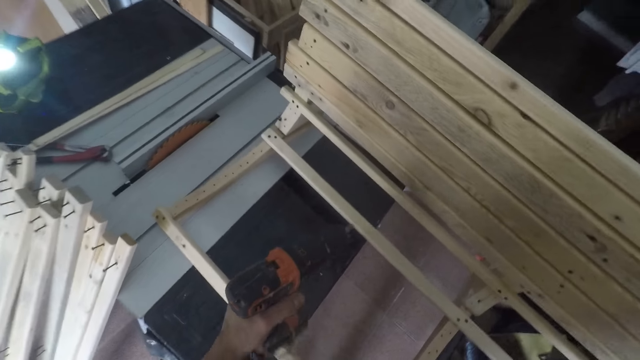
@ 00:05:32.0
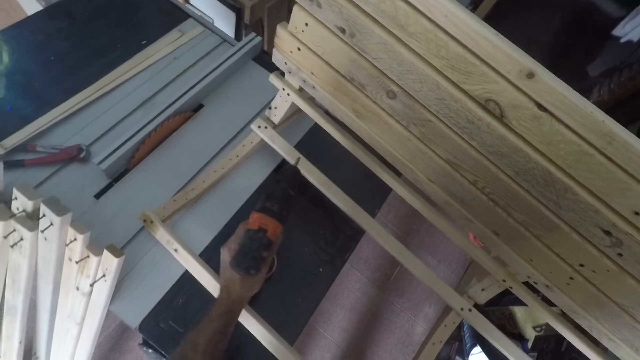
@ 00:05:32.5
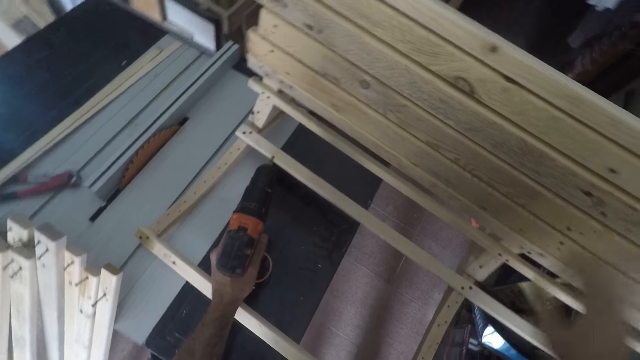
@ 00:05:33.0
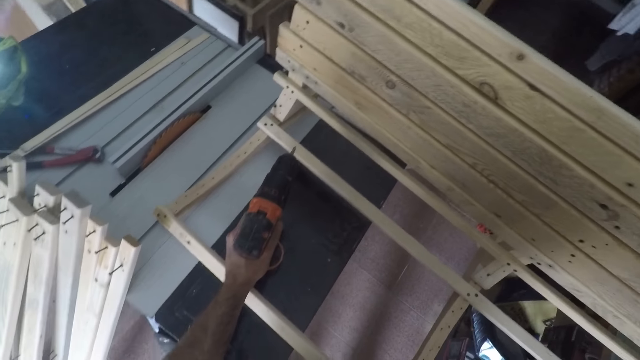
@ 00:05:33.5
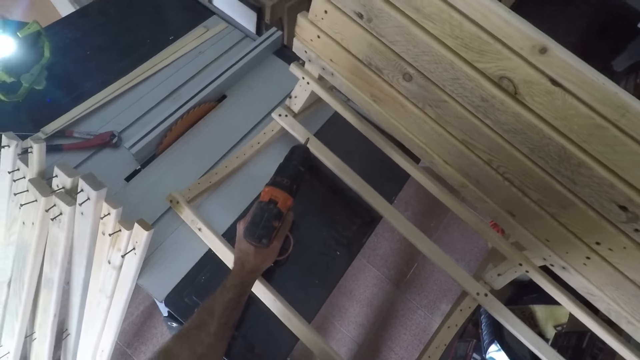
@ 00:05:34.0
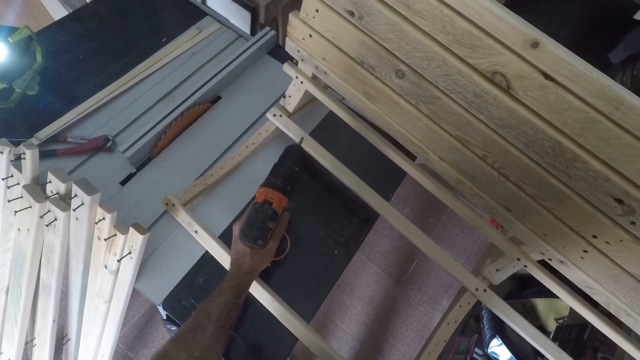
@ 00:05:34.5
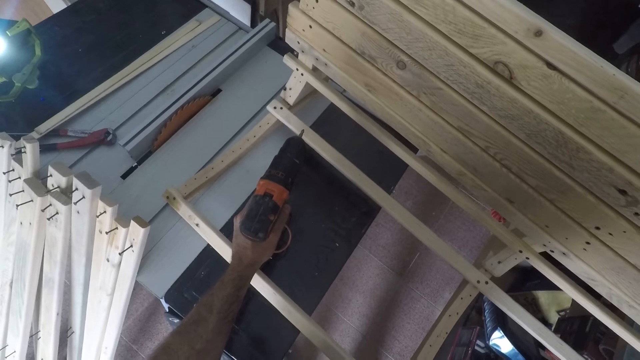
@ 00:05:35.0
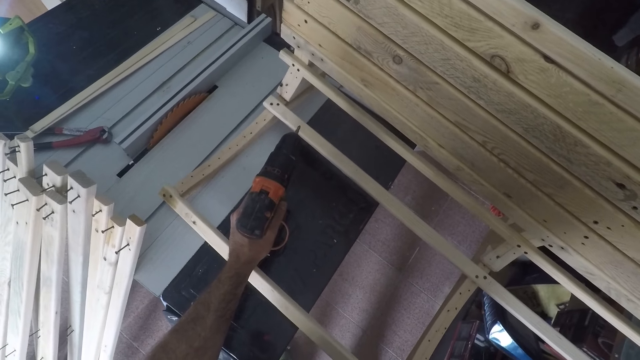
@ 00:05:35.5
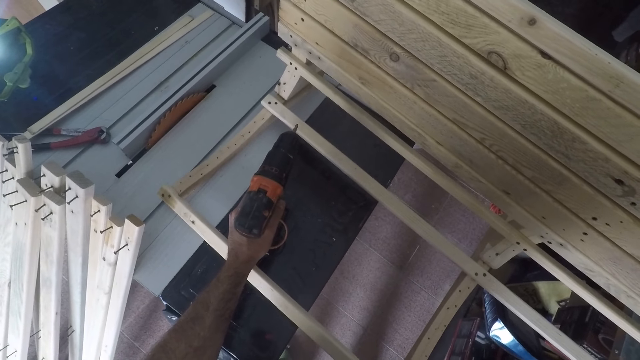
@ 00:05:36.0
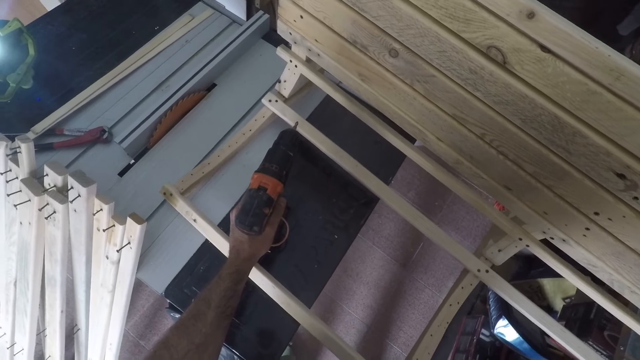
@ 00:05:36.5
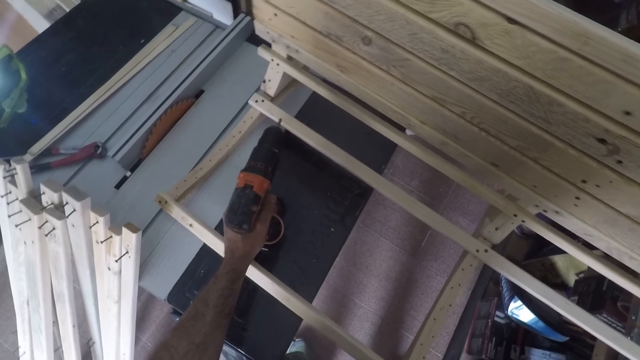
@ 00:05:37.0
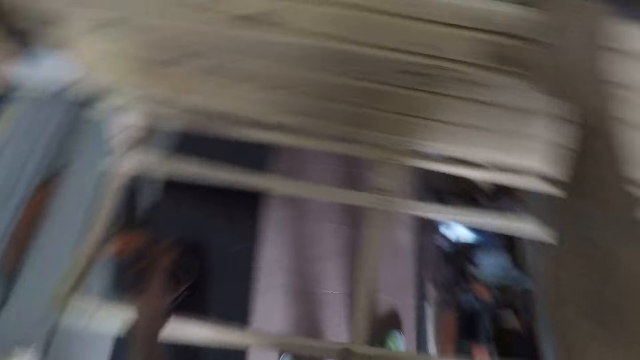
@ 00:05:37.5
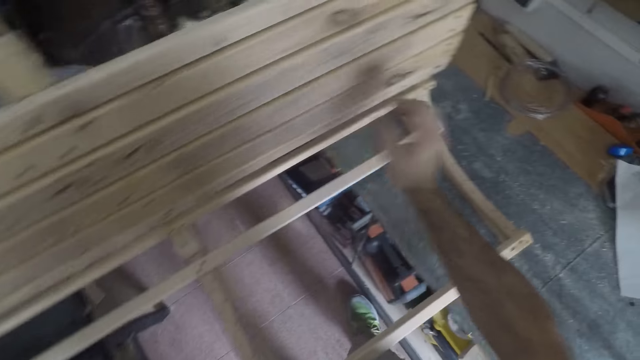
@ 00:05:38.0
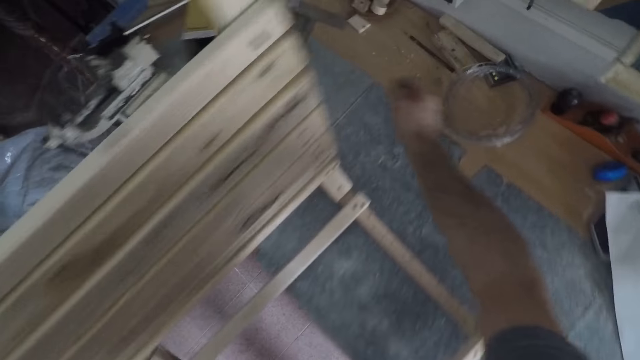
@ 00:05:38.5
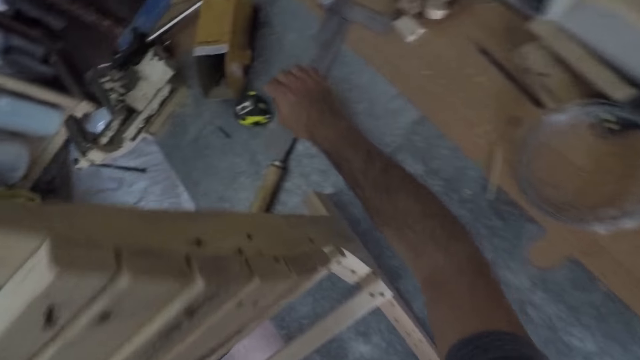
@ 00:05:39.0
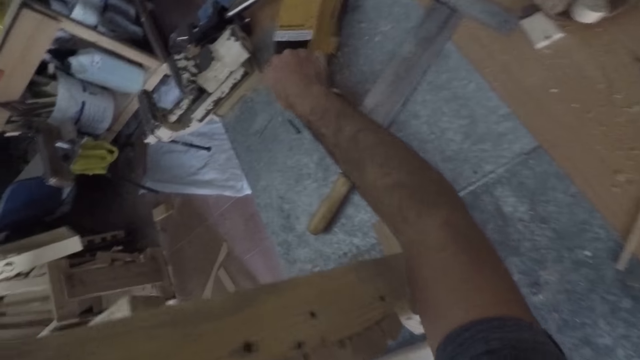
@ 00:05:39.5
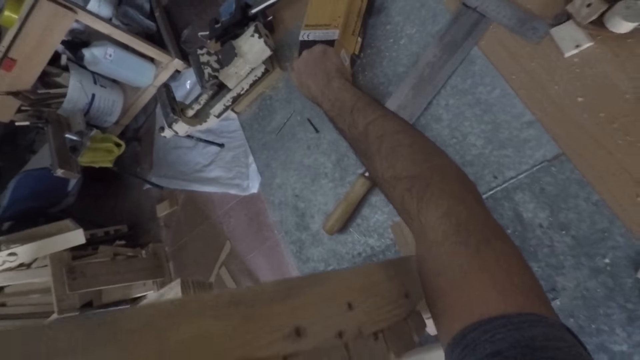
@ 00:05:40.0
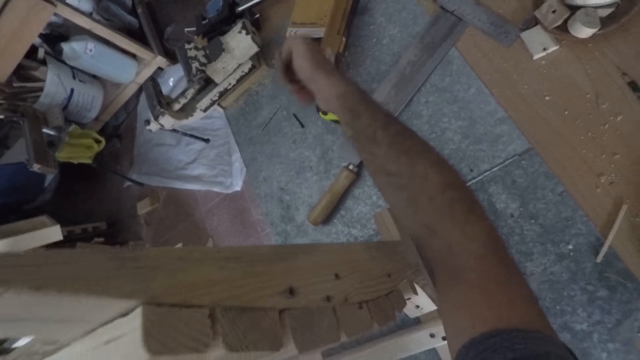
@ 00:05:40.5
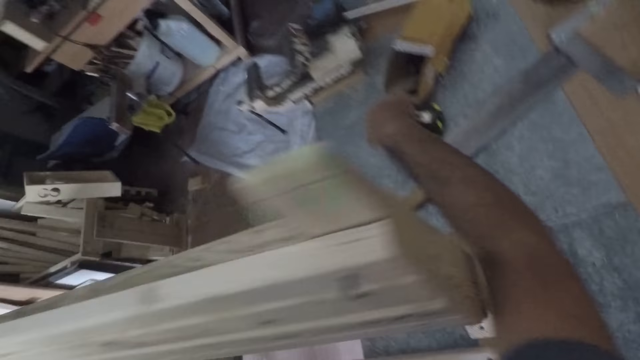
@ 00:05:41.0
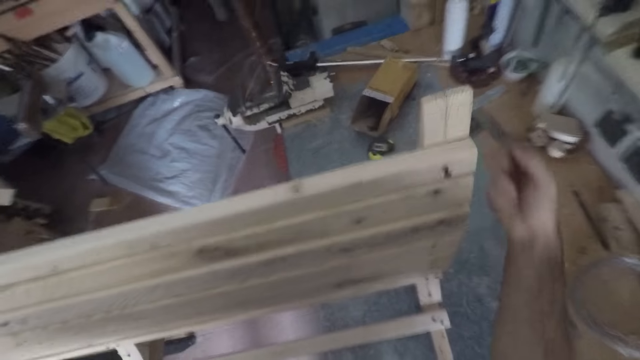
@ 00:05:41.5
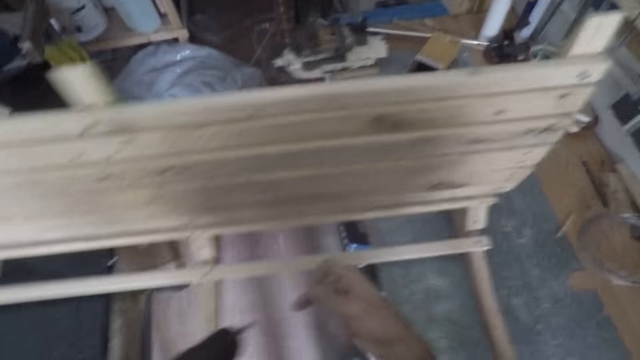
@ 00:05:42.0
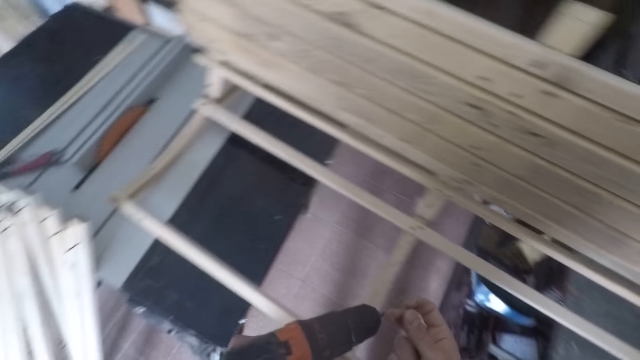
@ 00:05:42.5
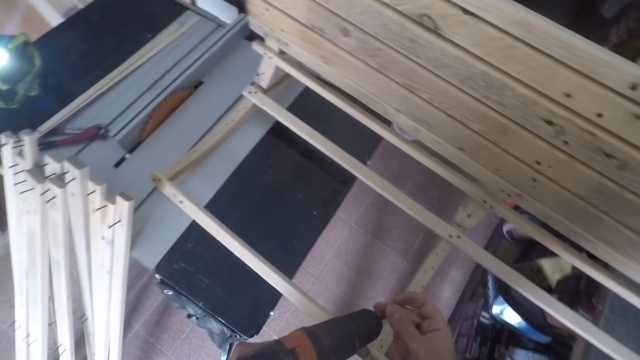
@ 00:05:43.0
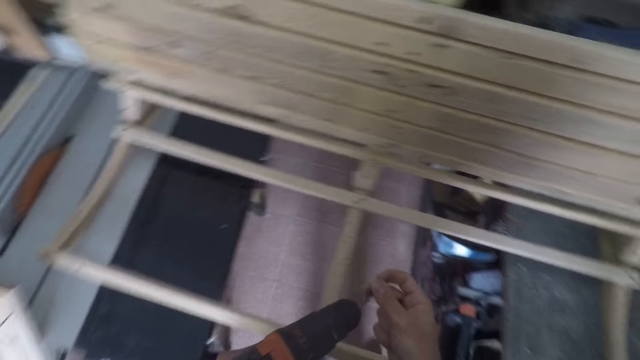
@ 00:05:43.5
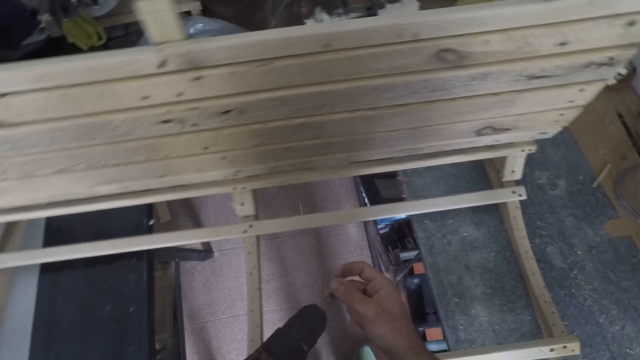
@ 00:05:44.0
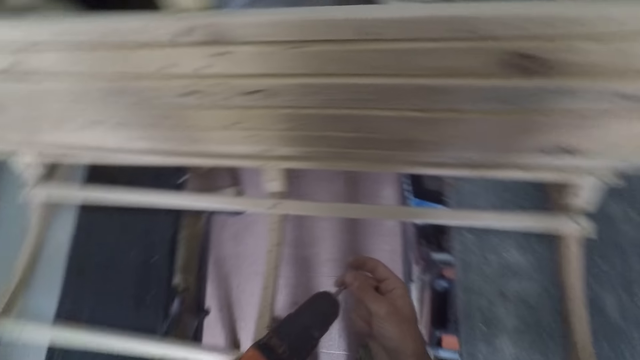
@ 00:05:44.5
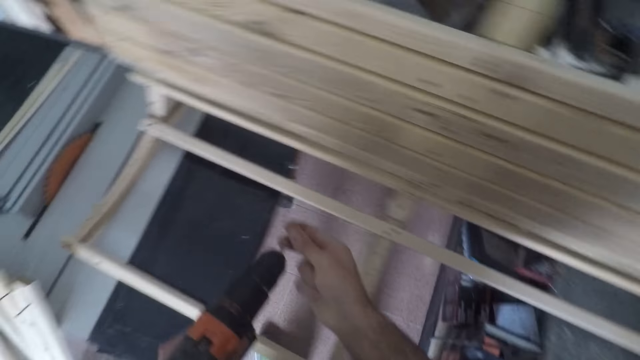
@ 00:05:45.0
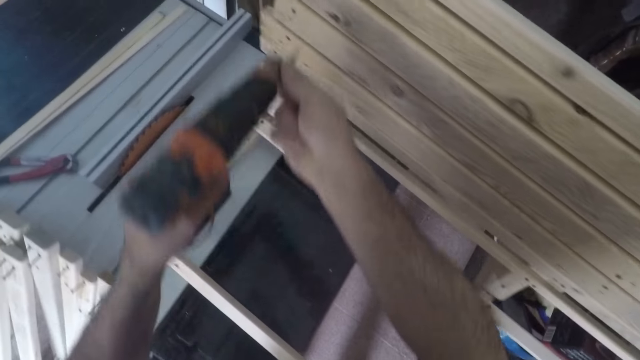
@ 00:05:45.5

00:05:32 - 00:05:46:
The camera wearer places his hand on the table saw. He places the nail remover on the workbench. He places his hand on the wood. He lets go of the wood. He moves his hand towards the table. He picks out nails from the pack on the workbench. He moves his hand away from the table. He fixes the nail to the nail remover.

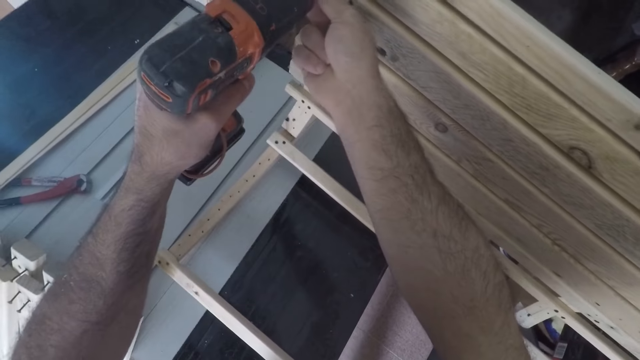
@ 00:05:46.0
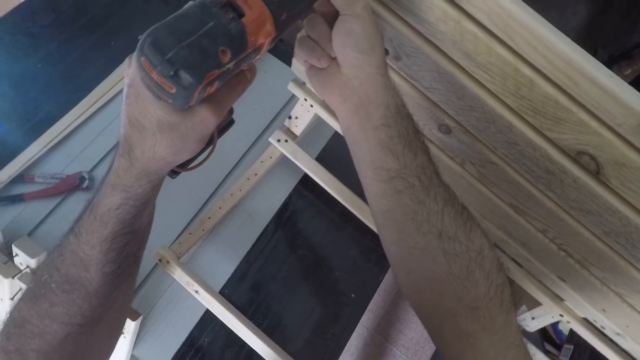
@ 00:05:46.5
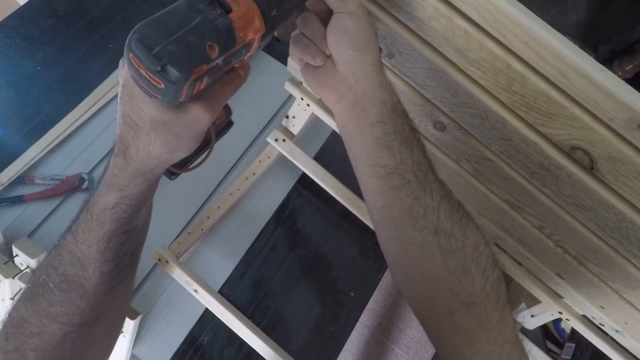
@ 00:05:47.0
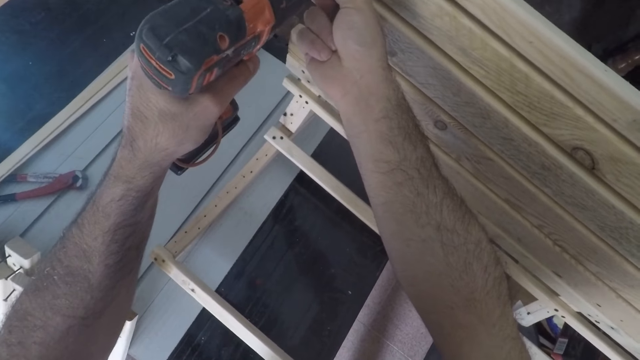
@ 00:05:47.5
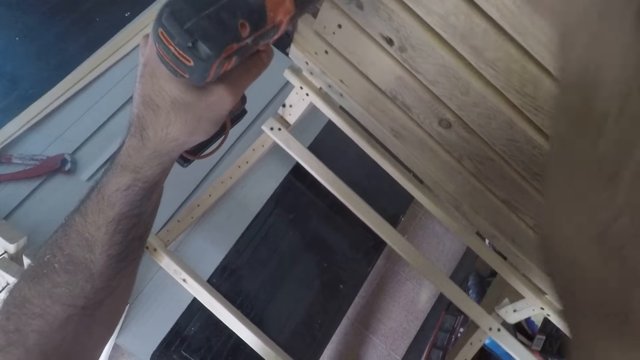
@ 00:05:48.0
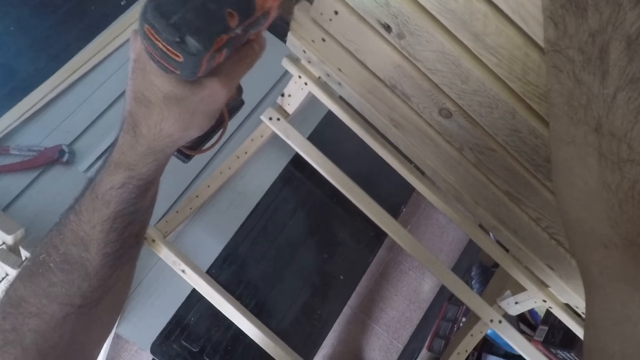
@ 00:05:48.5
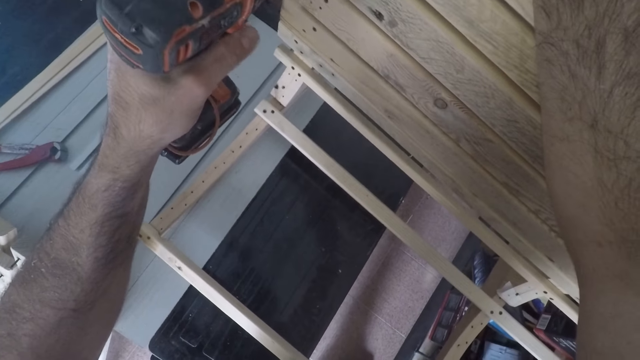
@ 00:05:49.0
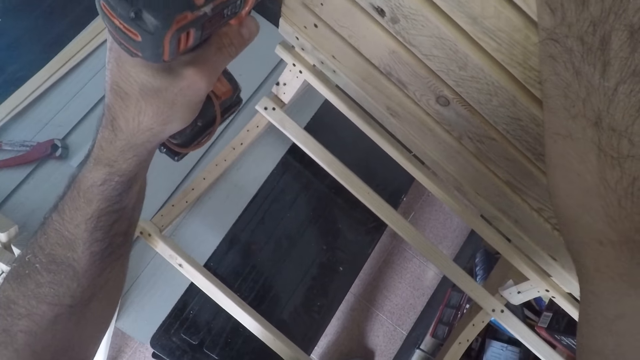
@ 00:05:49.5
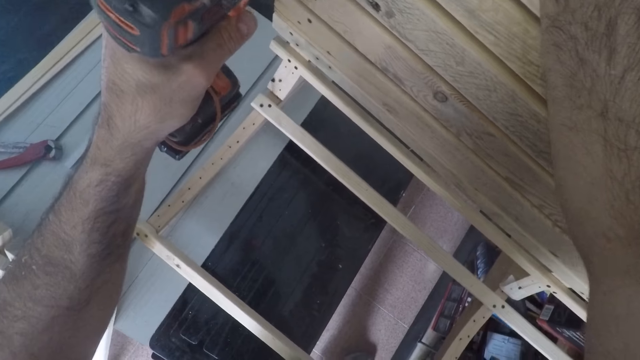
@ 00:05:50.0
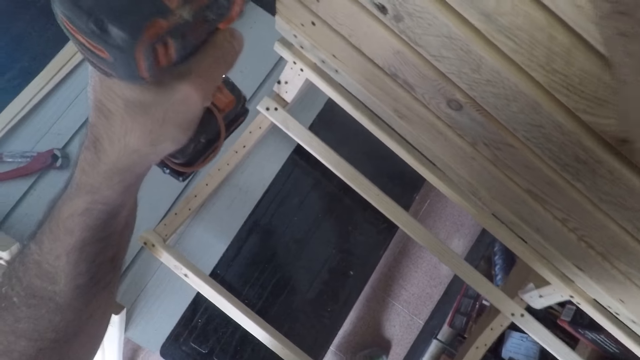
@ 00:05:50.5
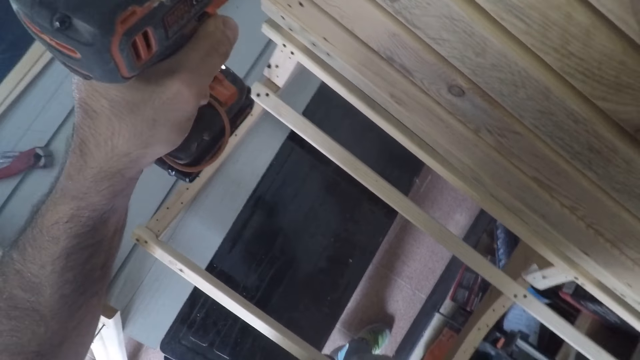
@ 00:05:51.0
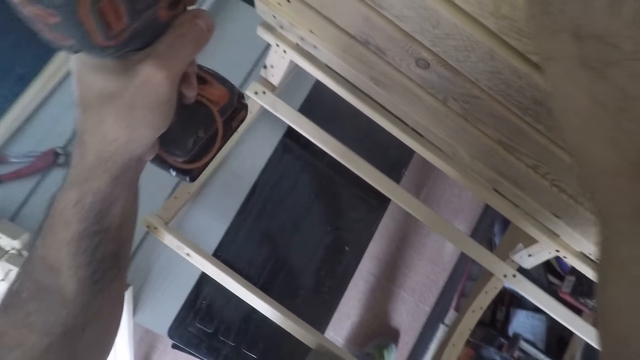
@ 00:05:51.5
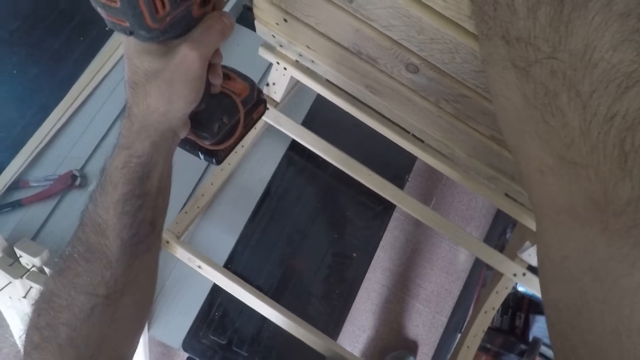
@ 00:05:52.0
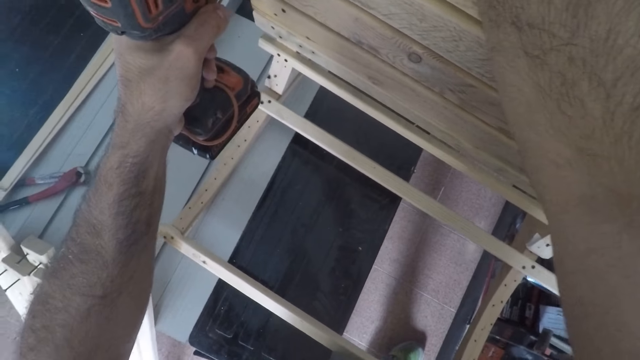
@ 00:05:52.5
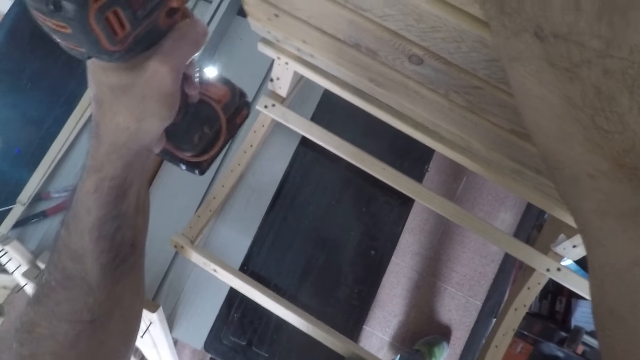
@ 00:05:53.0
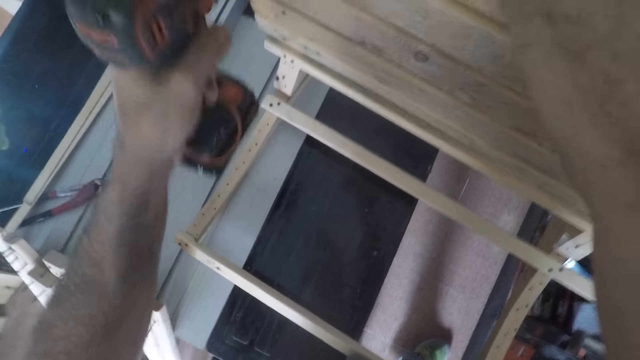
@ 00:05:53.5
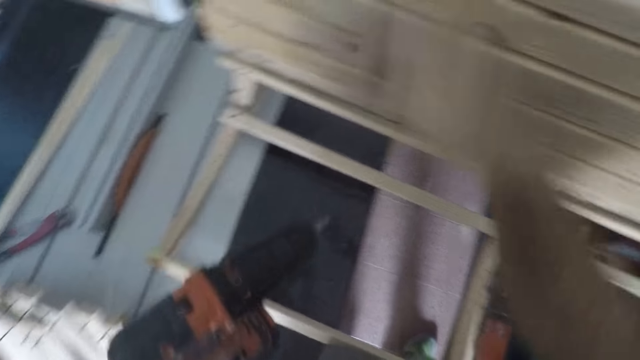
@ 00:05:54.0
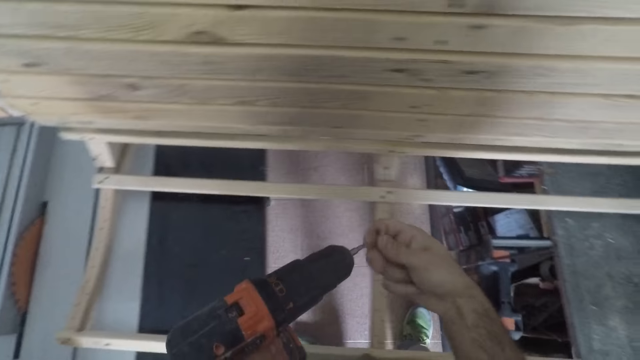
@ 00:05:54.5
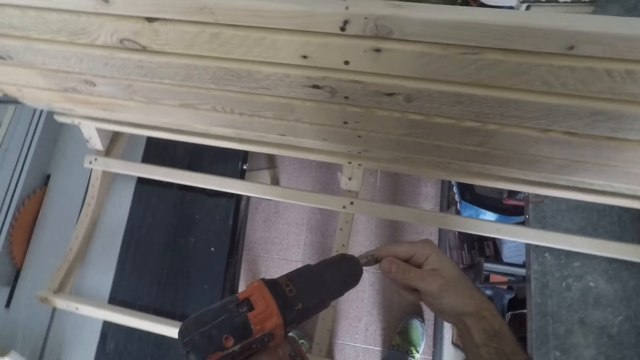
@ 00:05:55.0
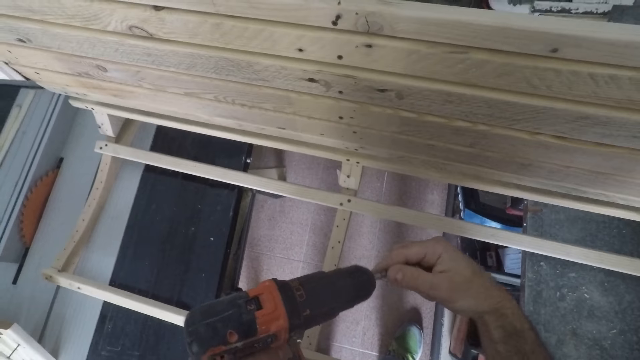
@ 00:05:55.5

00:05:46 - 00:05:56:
The camera wearer places the drill into the wood. They hold the wood. They screw the nail into the unit. They let go of the wood and remove the drill from the wood. They fix another nail to the nail remover.
